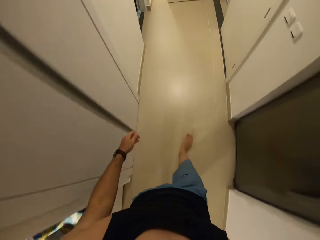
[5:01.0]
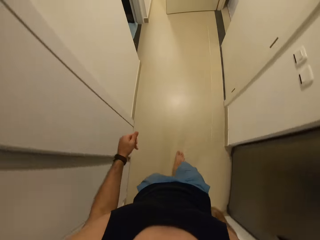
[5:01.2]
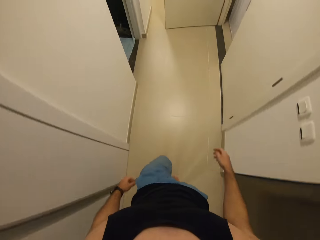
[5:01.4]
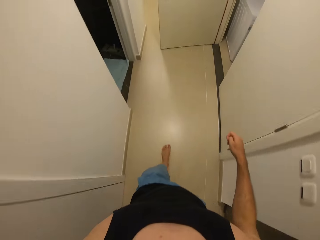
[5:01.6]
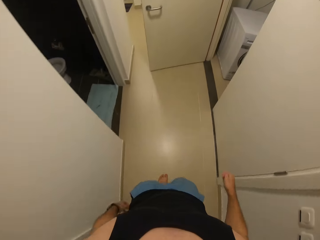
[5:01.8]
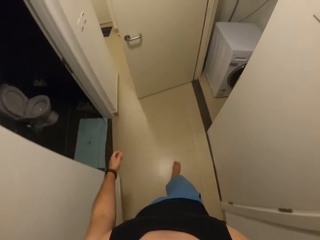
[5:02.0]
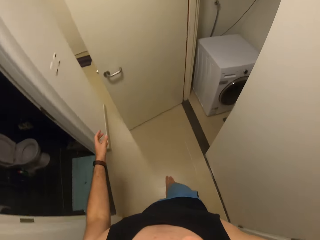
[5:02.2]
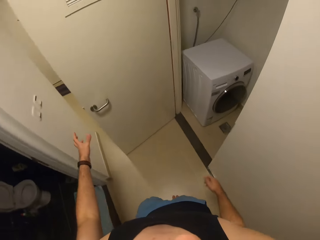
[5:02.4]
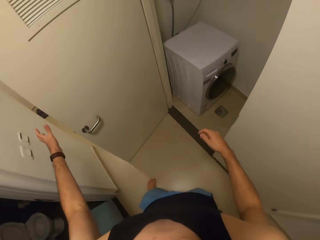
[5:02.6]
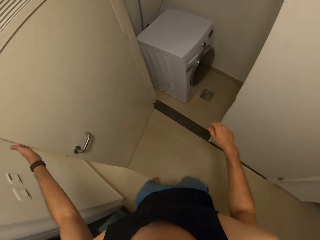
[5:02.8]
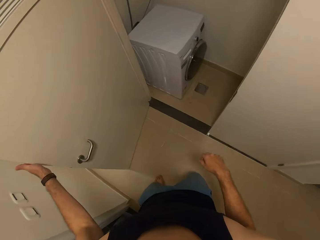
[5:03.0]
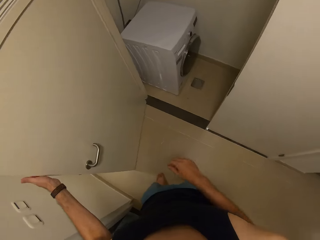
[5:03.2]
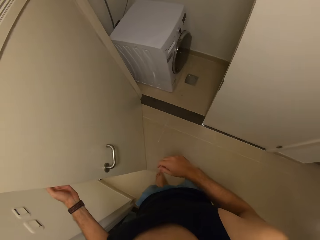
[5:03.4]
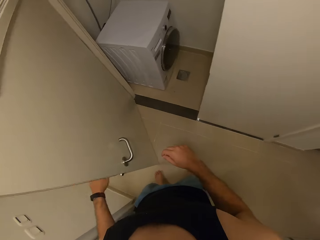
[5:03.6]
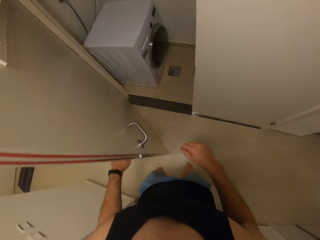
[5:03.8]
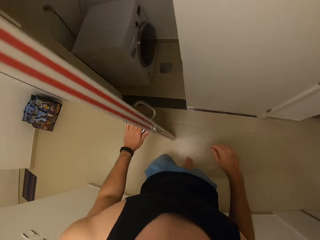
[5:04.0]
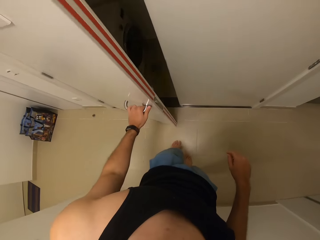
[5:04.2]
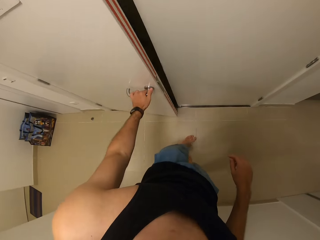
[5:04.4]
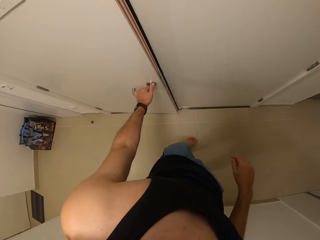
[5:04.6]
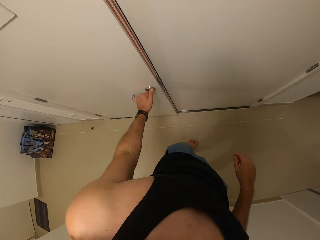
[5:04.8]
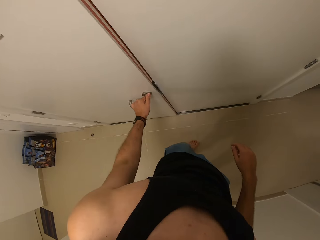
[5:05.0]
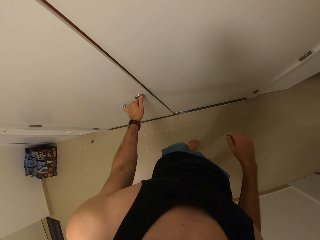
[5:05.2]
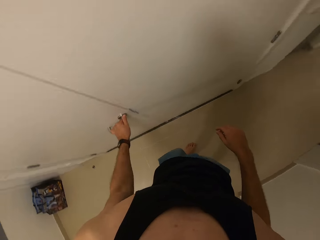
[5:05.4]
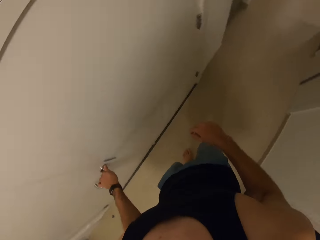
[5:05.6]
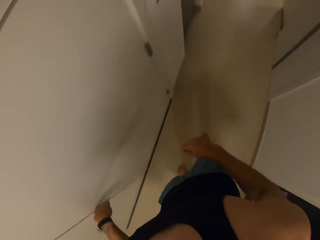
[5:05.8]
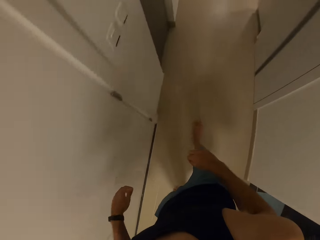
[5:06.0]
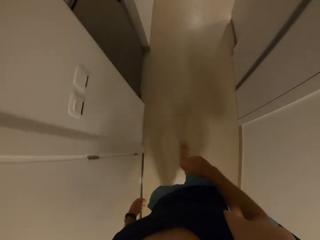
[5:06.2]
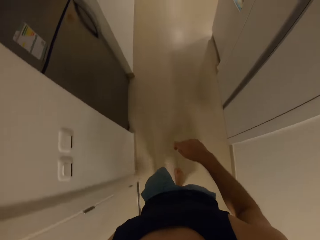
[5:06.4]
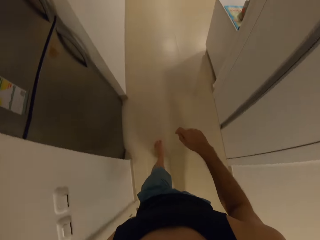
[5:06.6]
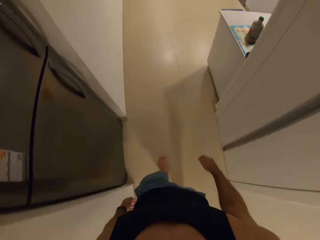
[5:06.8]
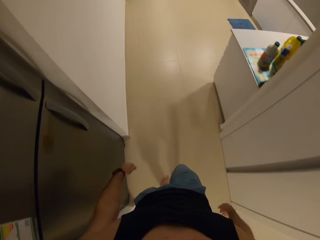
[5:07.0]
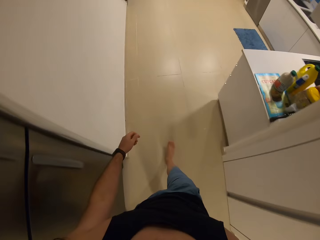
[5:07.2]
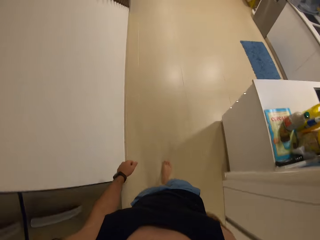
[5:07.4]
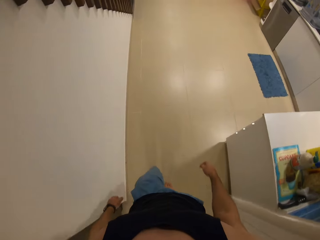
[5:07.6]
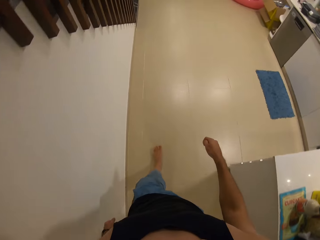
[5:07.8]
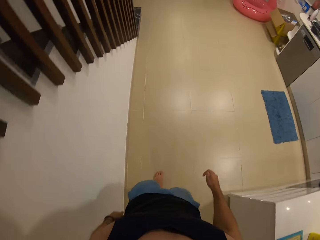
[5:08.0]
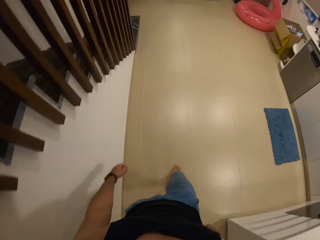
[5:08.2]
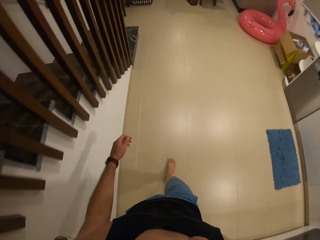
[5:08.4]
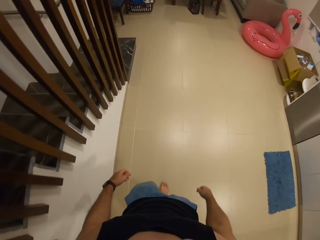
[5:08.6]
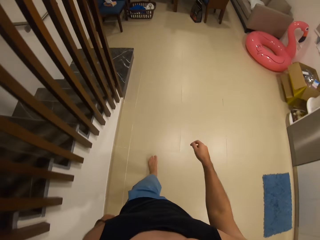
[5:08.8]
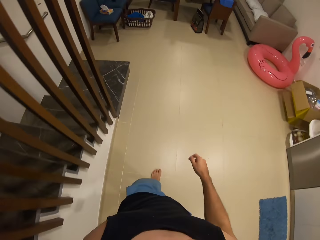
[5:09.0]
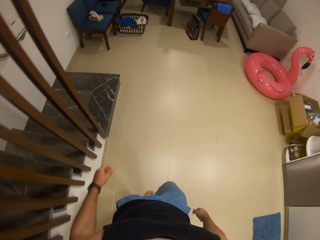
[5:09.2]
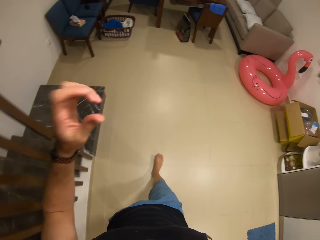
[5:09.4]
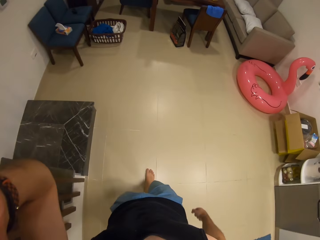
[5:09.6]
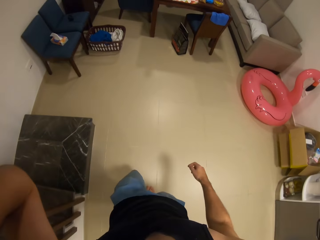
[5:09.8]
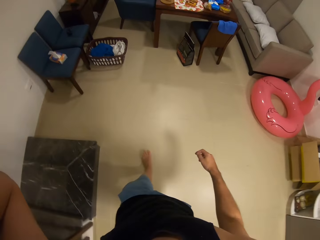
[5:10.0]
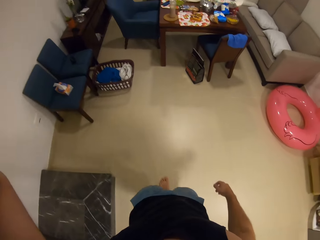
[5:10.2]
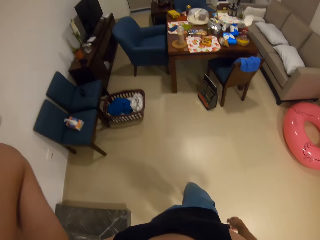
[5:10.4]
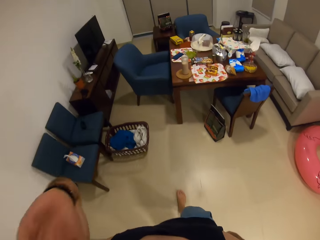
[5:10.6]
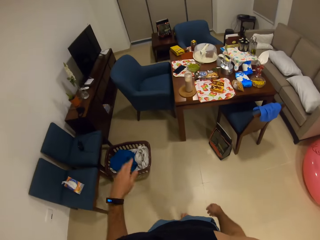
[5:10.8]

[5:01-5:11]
The camera wearer closes a door. They open the door. They walk to the dining table.

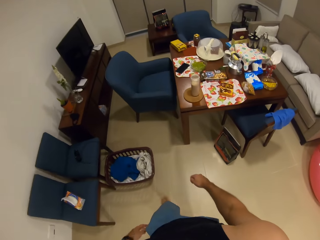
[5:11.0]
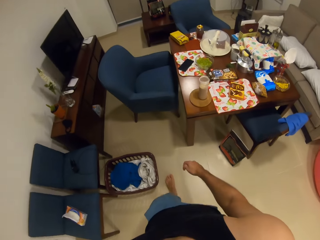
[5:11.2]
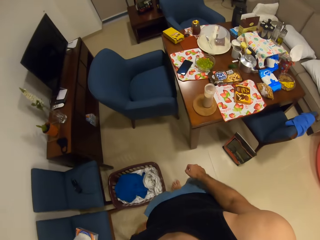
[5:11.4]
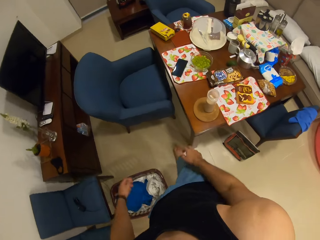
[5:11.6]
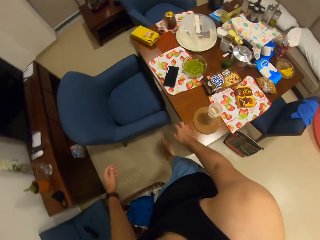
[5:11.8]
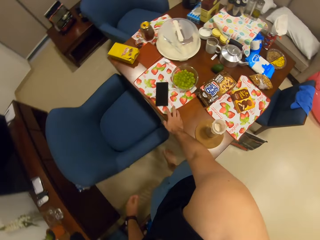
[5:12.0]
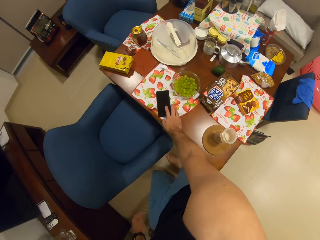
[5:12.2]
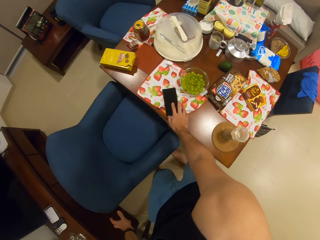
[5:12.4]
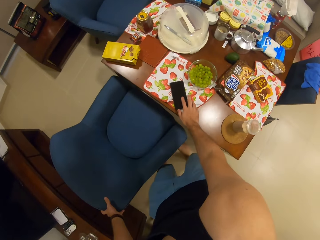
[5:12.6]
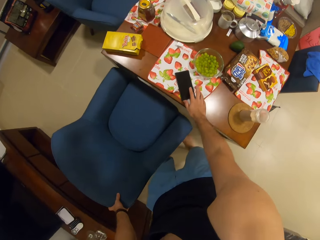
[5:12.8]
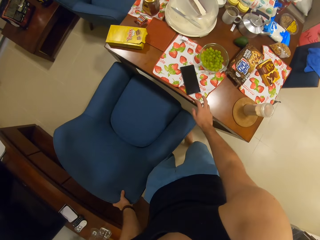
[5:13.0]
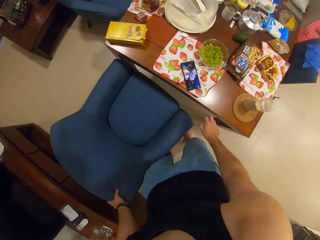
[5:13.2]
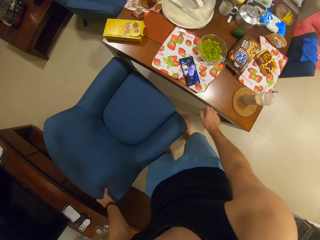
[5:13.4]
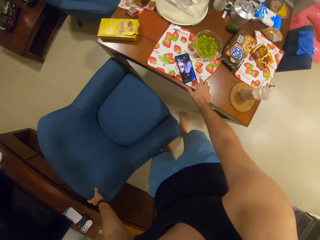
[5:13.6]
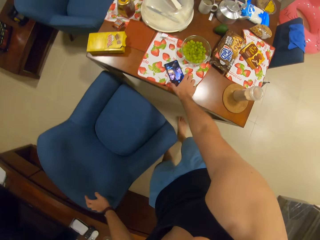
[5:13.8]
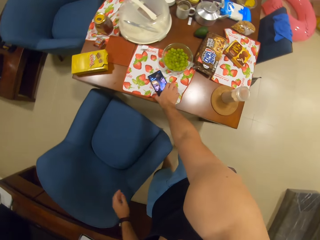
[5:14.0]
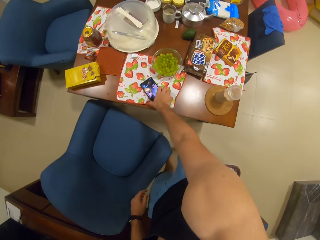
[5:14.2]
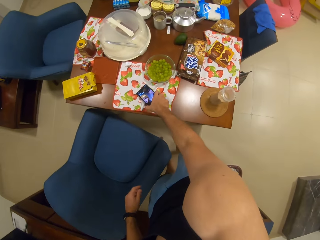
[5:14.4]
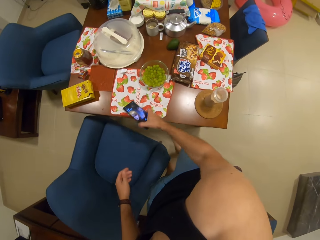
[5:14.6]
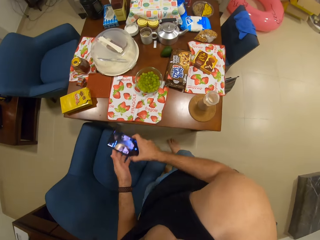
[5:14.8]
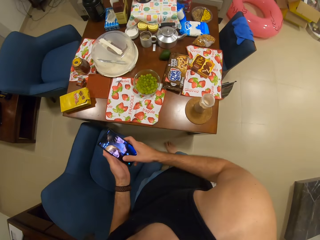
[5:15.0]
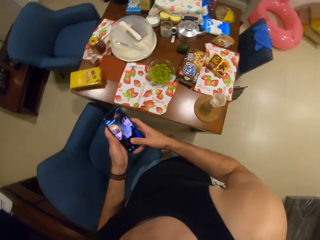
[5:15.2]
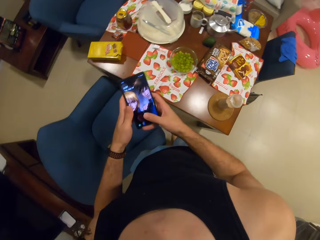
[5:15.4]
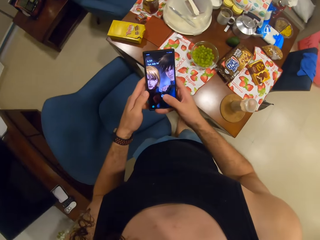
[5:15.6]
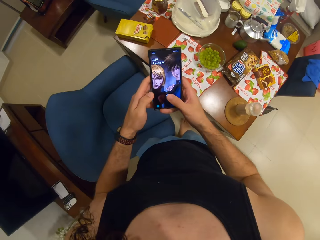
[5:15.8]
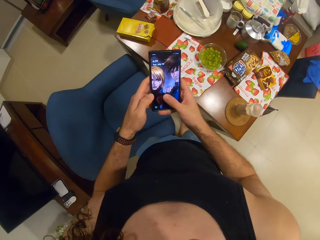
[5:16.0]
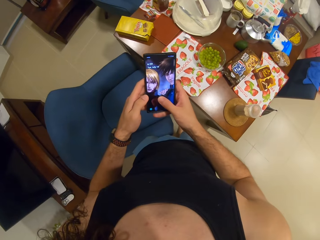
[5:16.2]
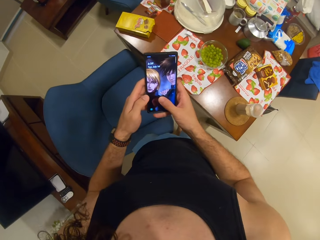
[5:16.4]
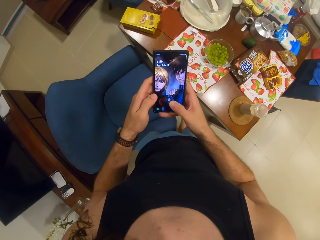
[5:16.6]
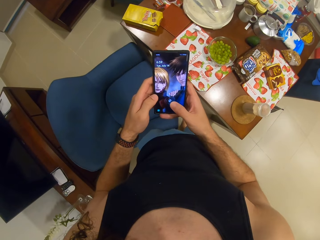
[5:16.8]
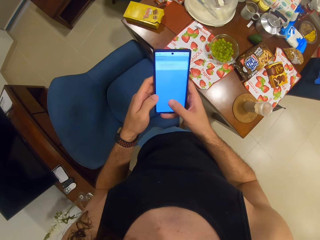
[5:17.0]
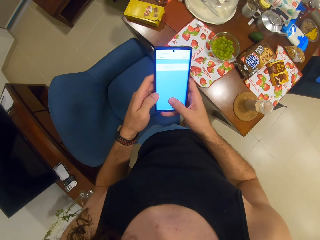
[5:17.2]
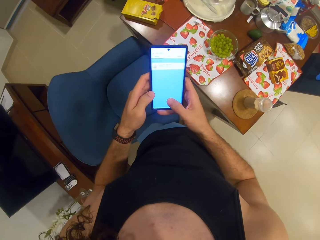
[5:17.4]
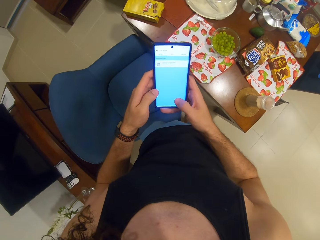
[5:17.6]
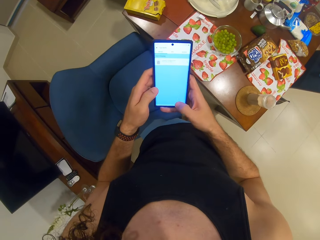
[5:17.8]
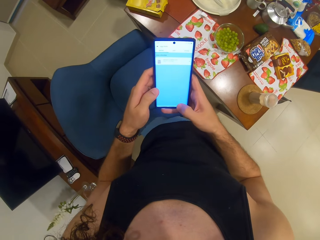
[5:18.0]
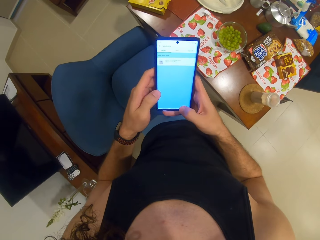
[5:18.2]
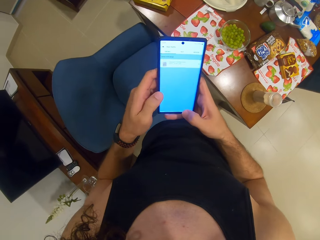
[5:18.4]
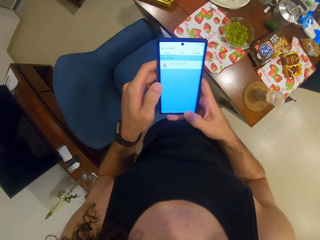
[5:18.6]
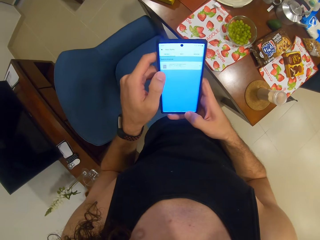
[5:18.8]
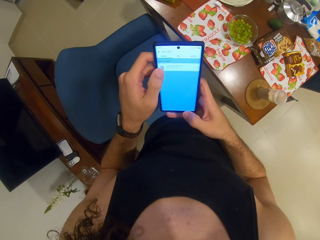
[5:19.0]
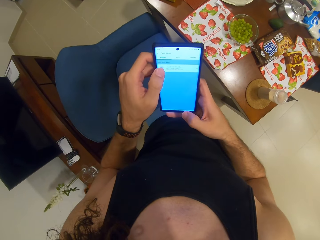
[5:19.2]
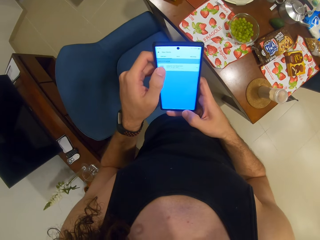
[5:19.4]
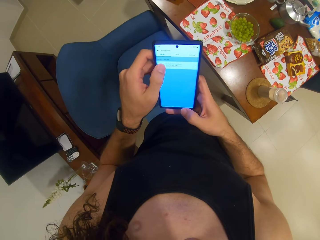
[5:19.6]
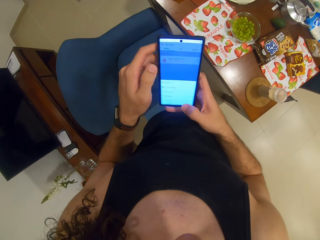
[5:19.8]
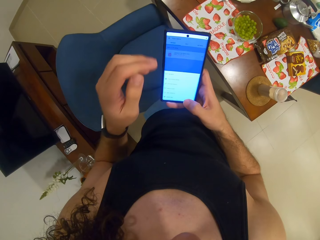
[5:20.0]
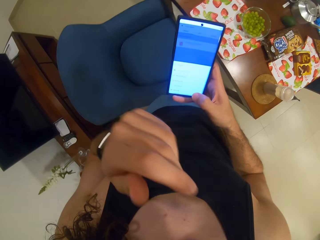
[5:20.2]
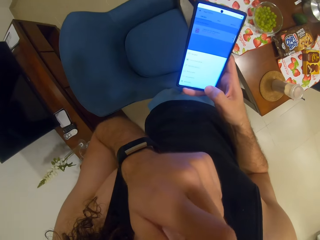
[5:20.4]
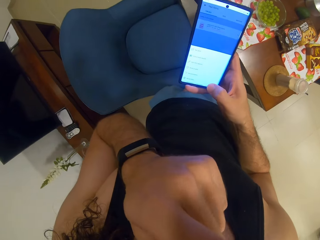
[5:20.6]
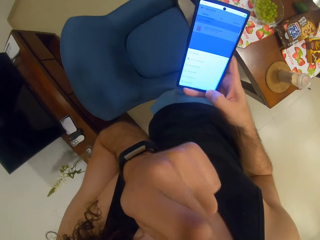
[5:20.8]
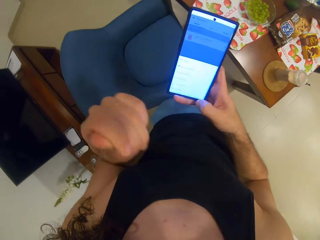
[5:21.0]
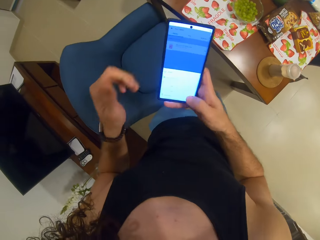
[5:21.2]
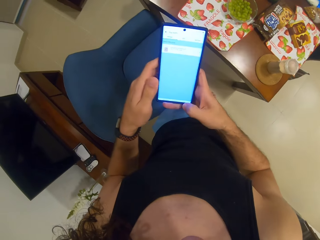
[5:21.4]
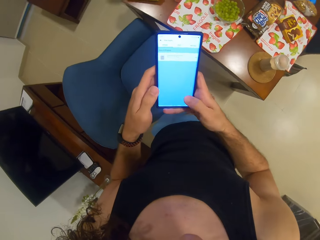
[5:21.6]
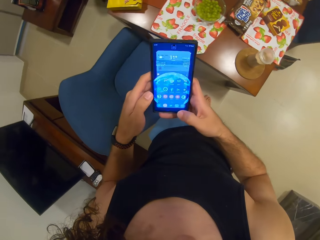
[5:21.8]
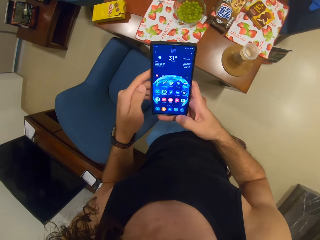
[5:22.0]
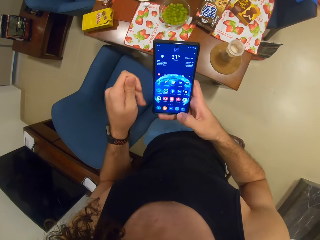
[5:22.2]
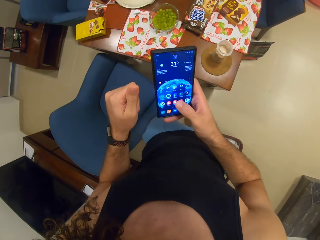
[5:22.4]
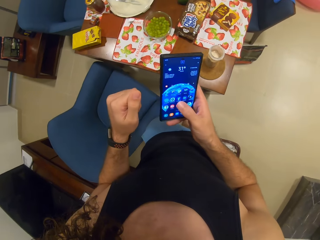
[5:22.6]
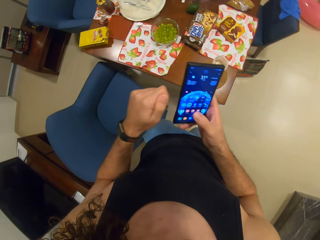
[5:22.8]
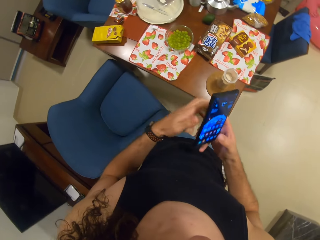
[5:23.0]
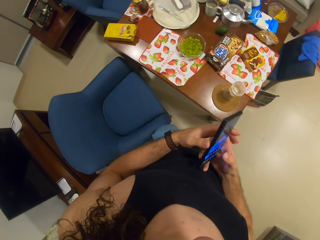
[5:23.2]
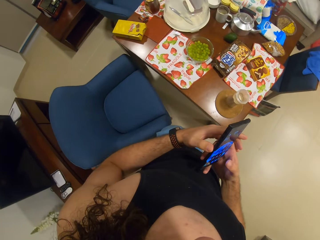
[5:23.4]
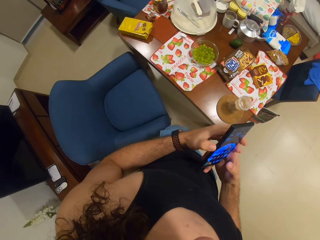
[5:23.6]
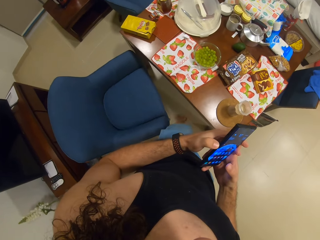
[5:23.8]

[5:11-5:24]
The camera wearer taps on his phone screen. He adjusts the chair. He picks up his phone on the table. He presses his phone.
